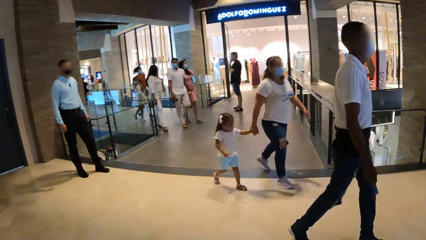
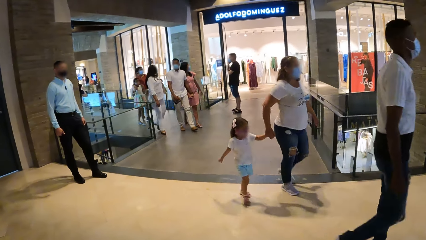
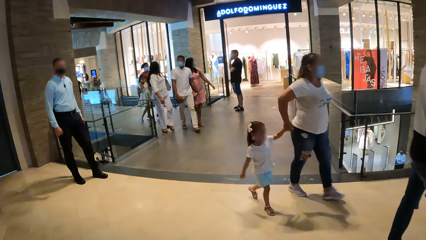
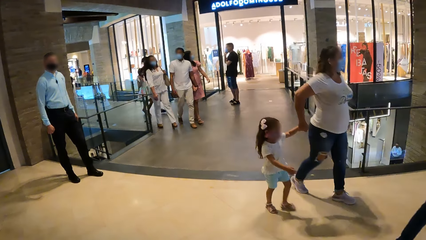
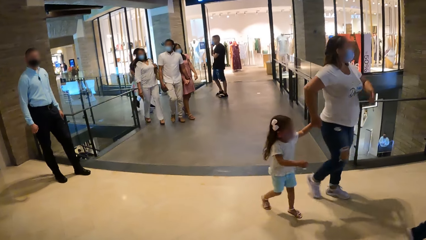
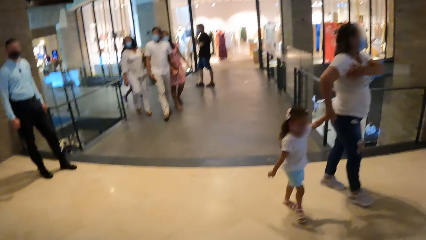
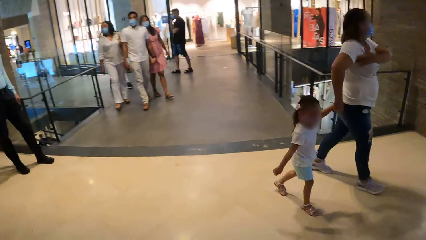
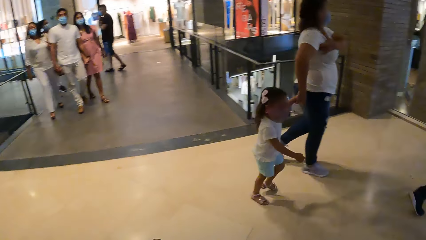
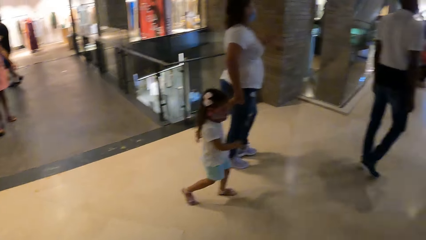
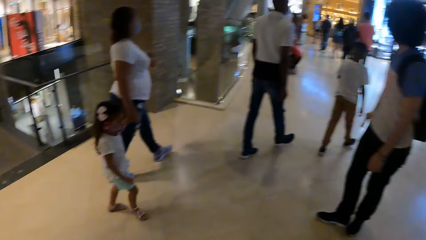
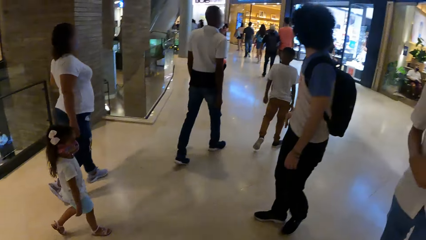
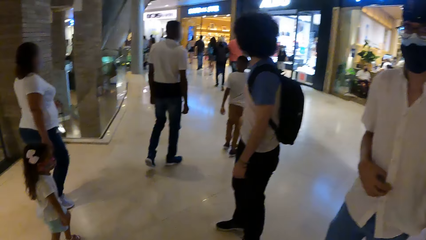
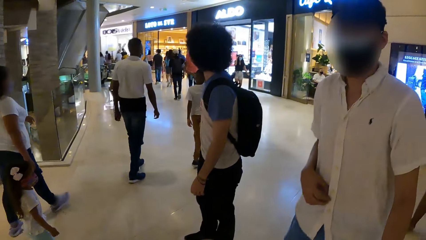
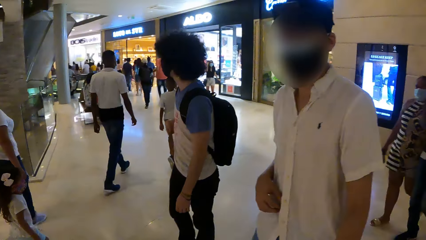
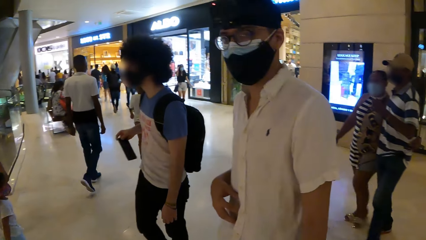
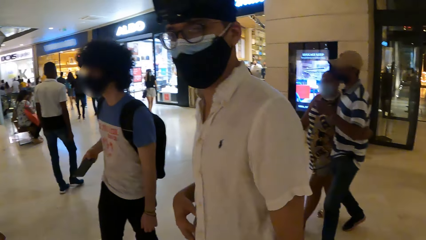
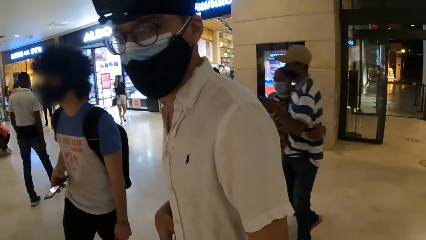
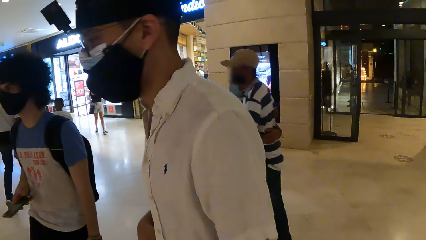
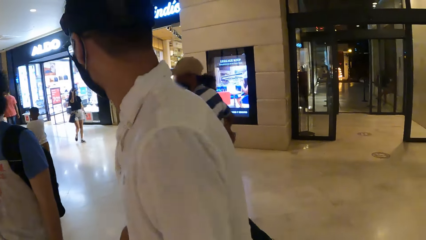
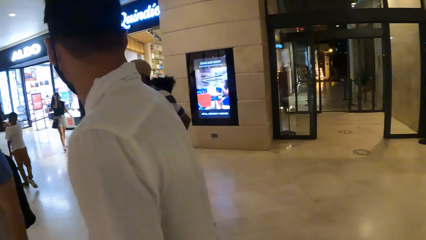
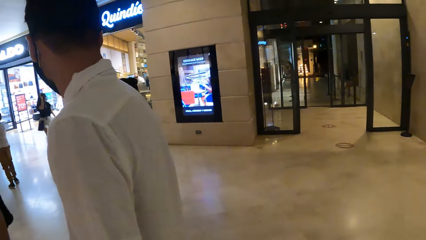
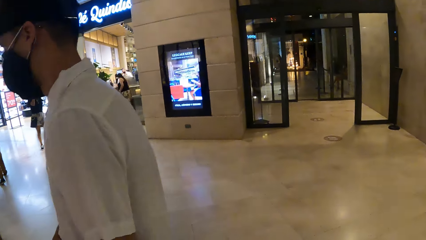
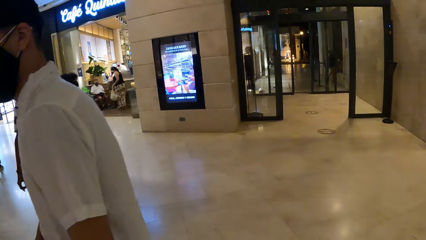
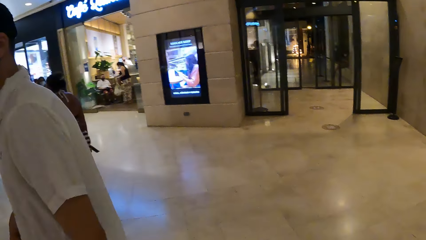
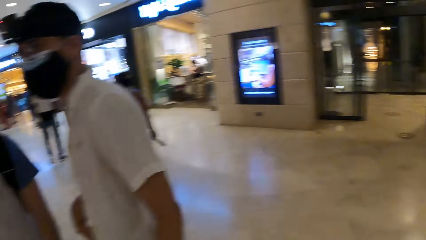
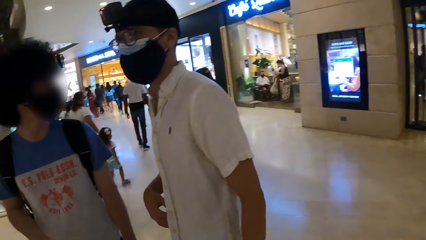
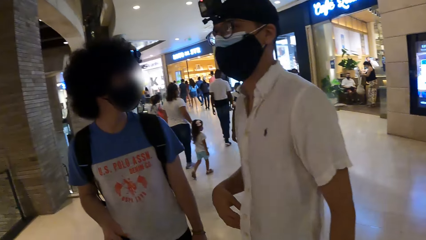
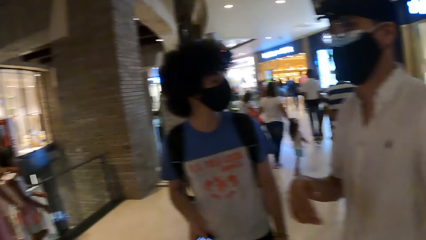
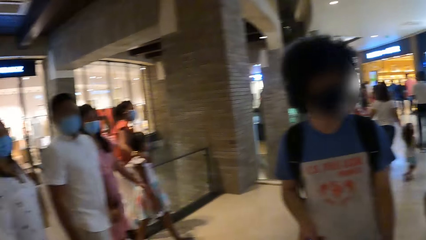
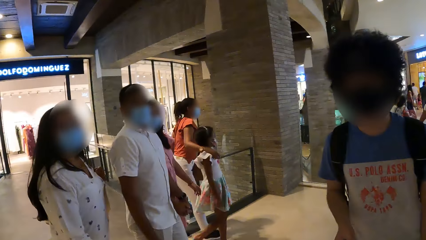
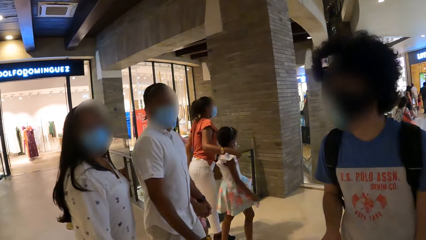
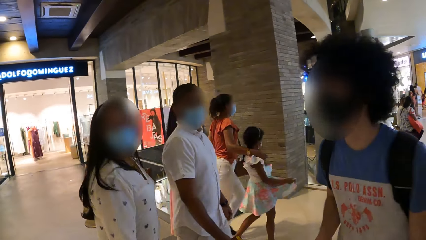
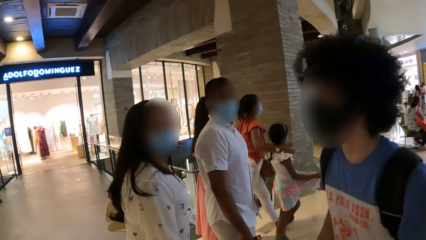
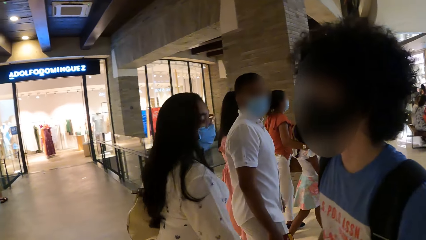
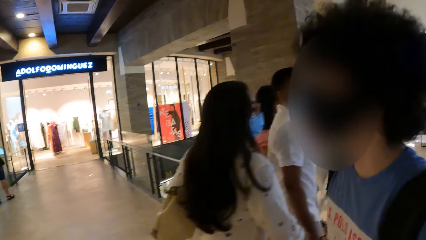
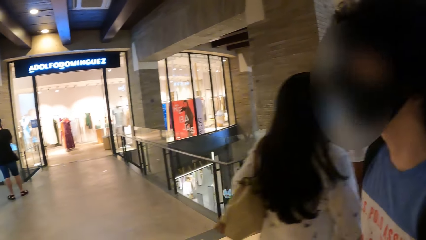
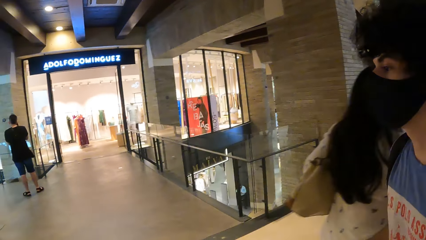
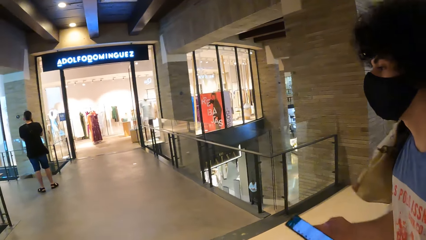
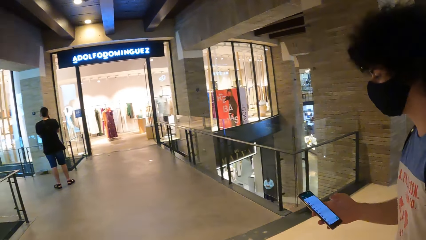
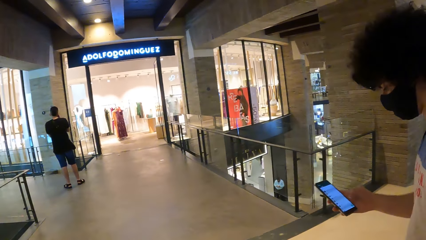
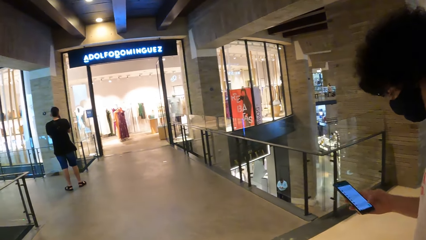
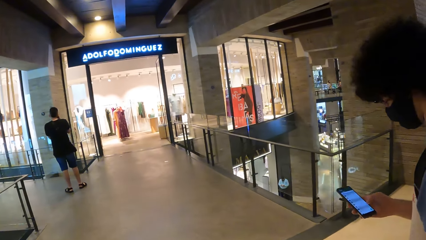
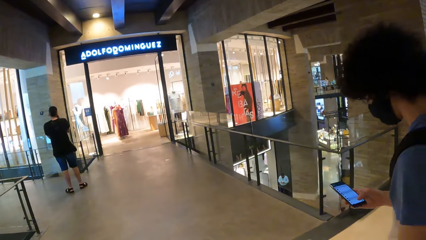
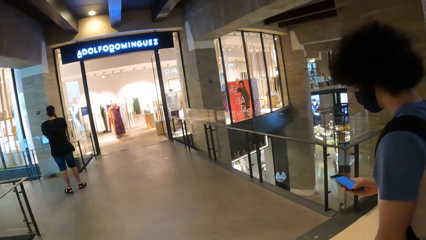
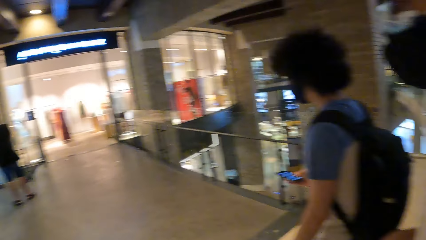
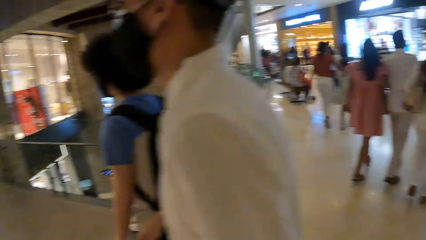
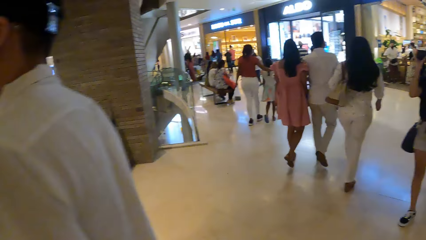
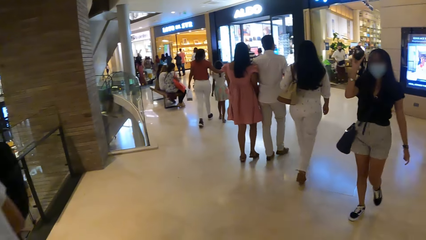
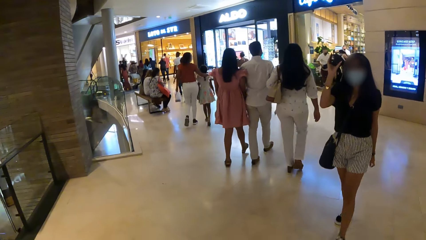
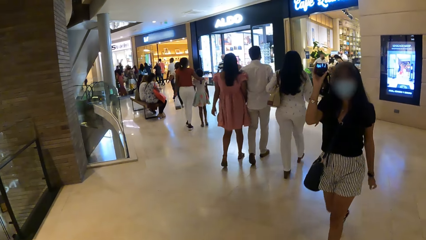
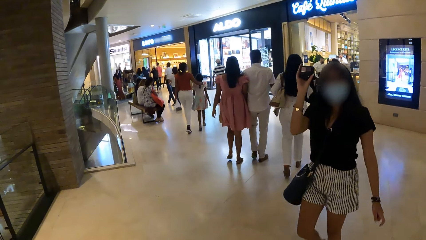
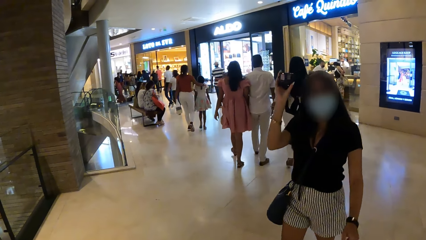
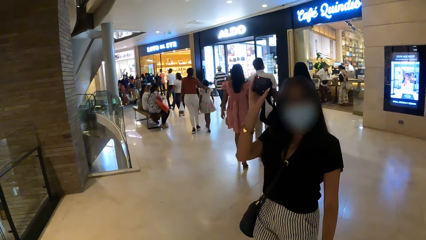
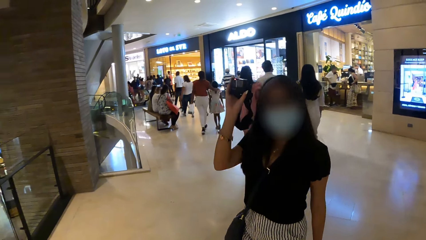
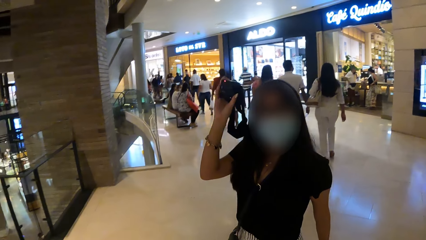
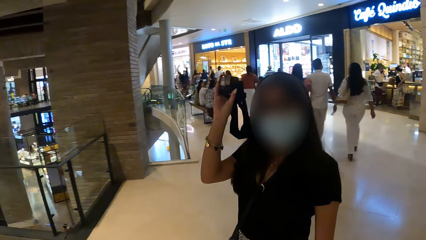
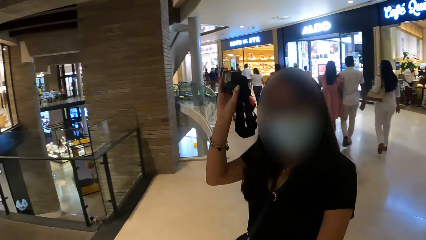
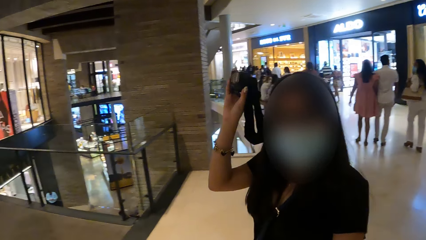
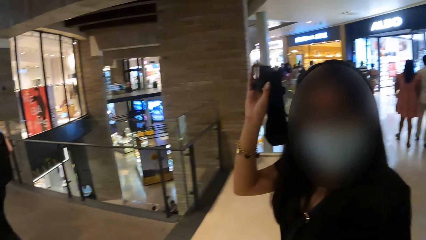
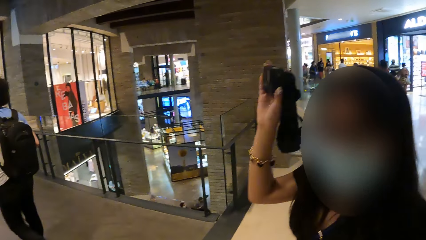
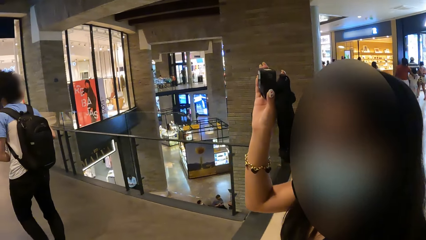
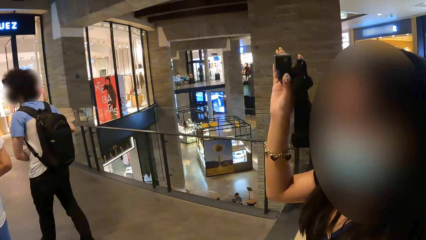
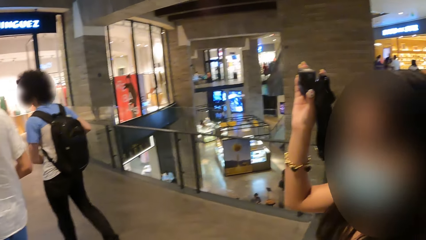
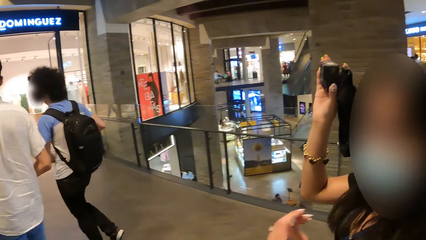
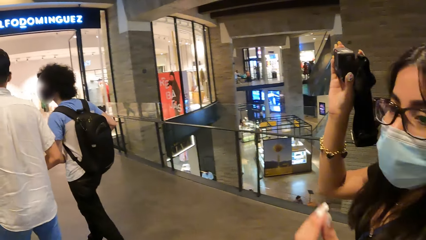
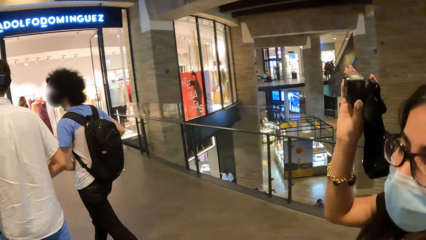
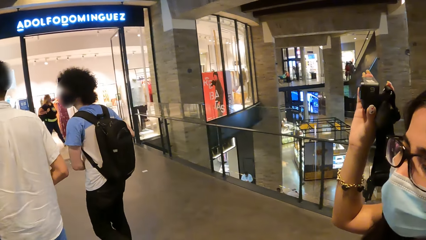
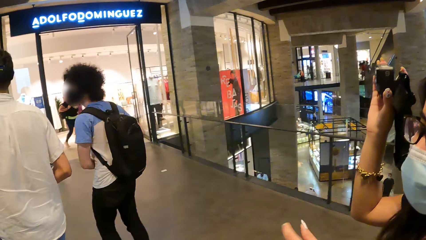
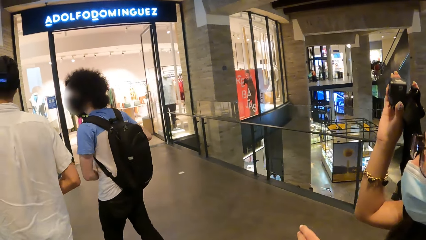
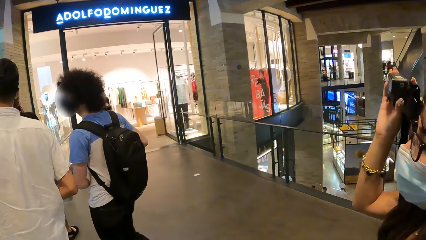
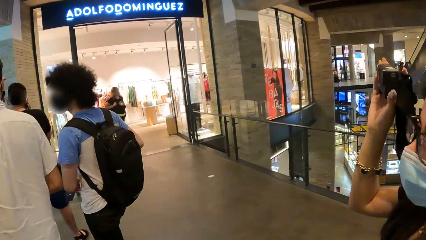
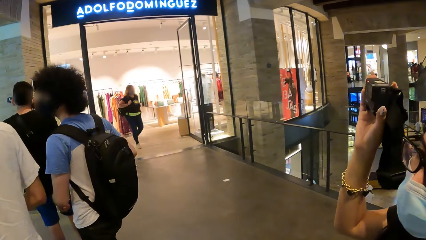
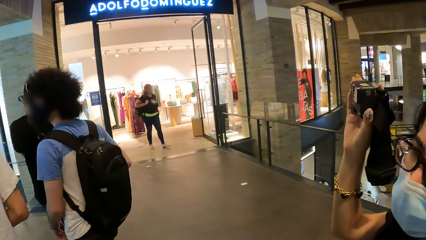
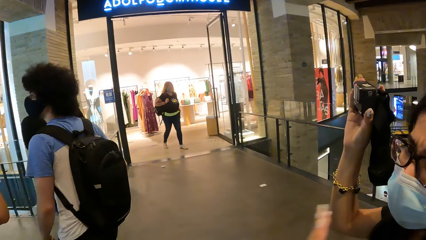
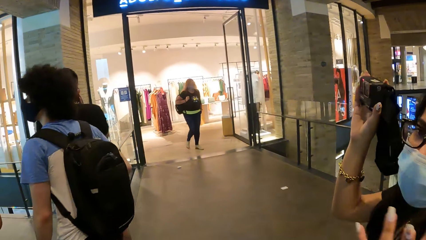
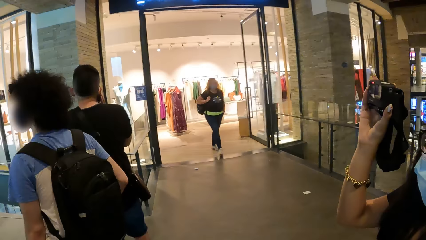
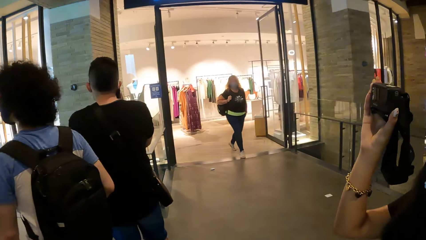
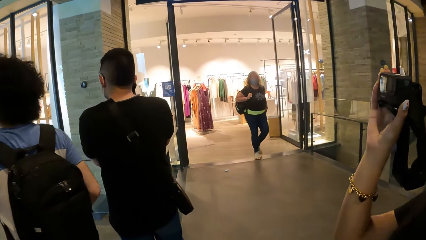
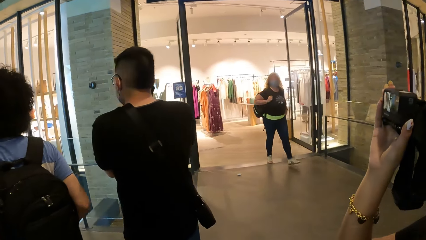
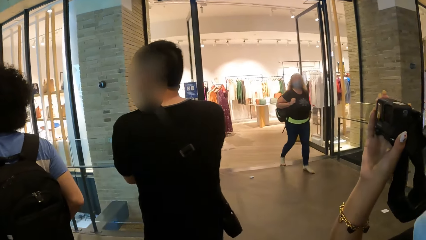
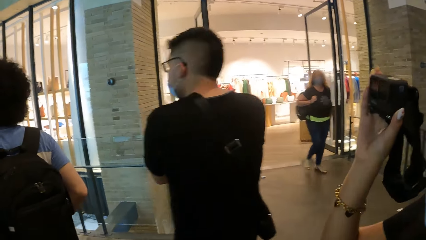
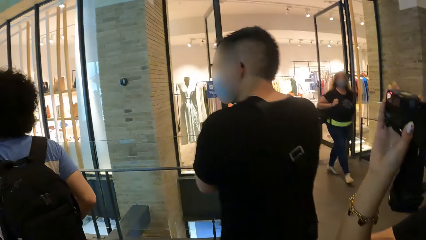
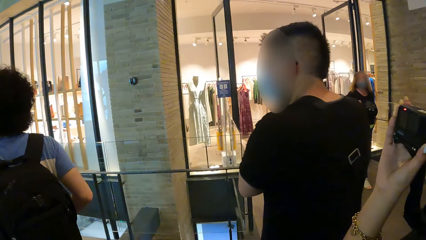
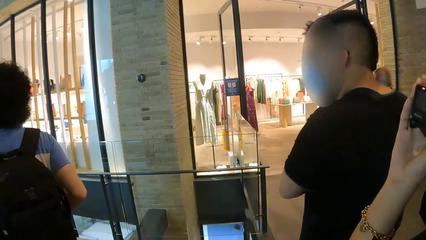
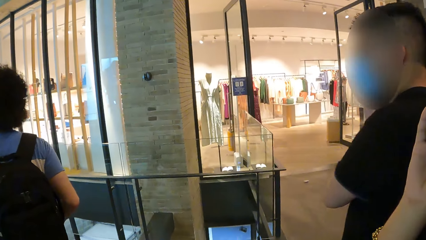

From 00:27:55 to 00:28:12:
A man stands beside another man. The other man holds a phone with the right hand. A woman holds a camera with the right hand. The woman walks around with the camera on the right hand.
